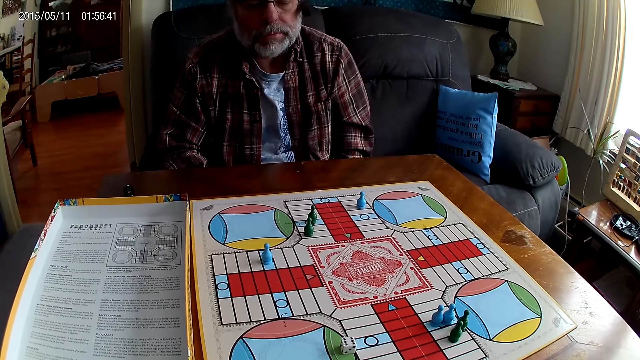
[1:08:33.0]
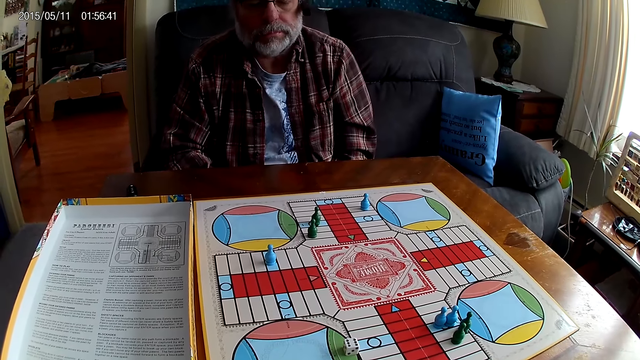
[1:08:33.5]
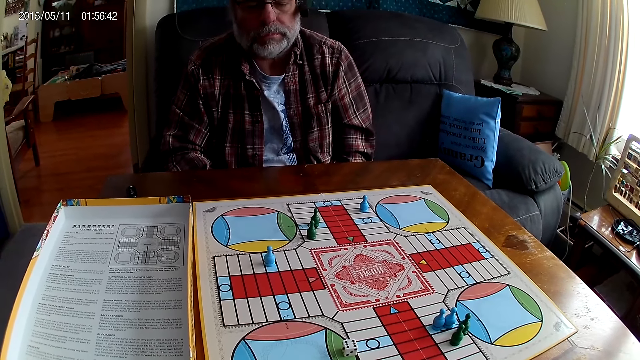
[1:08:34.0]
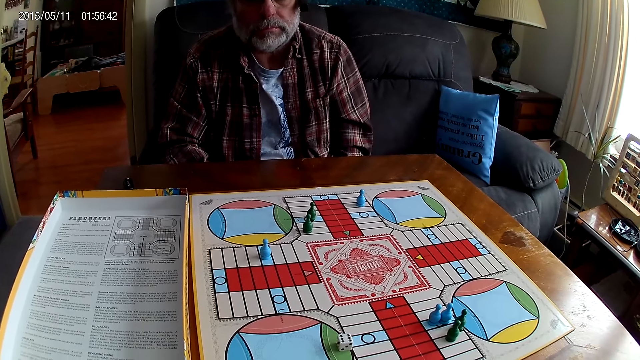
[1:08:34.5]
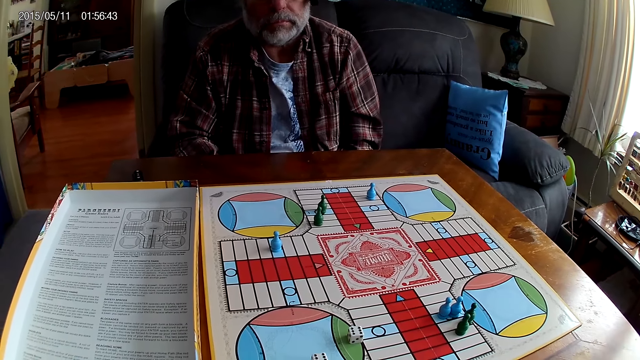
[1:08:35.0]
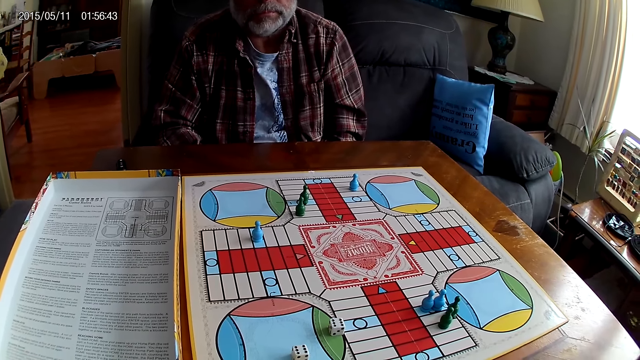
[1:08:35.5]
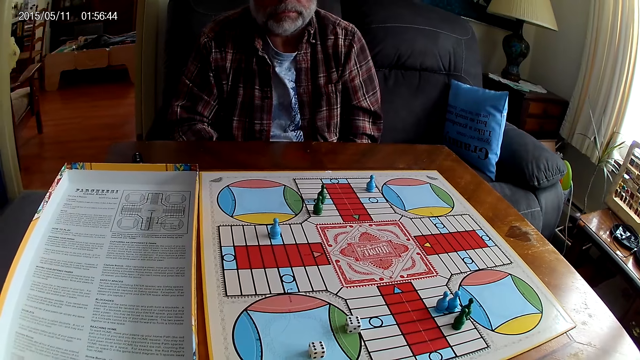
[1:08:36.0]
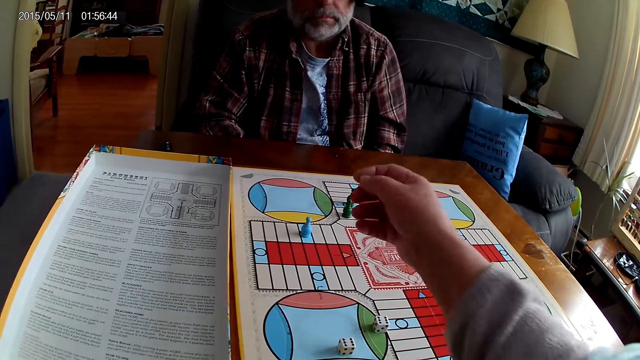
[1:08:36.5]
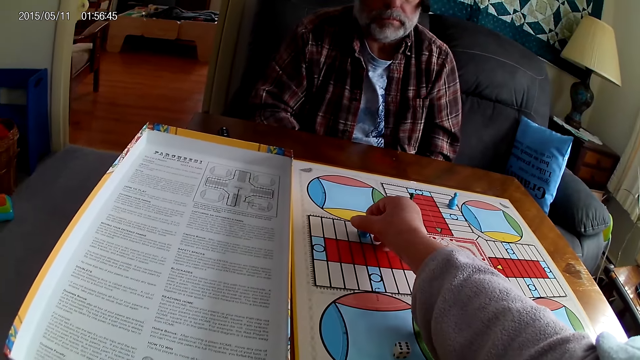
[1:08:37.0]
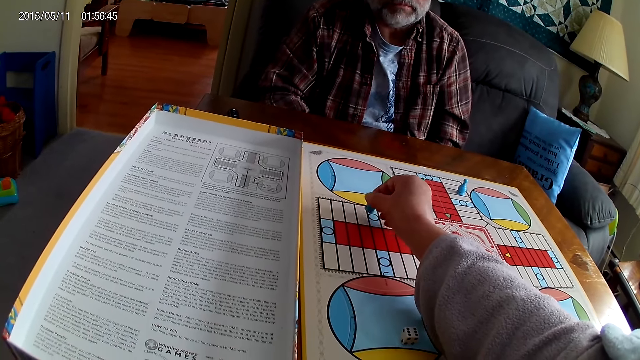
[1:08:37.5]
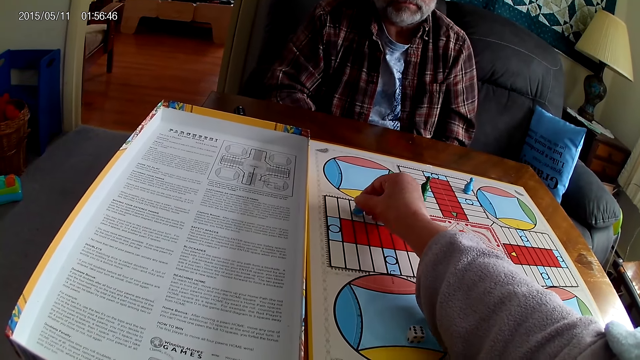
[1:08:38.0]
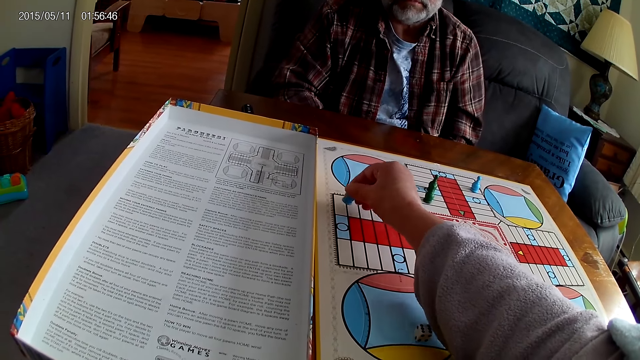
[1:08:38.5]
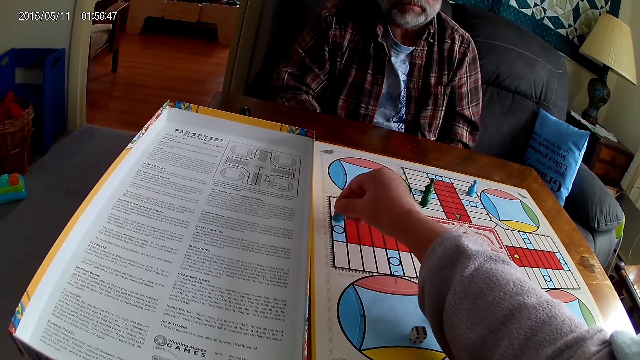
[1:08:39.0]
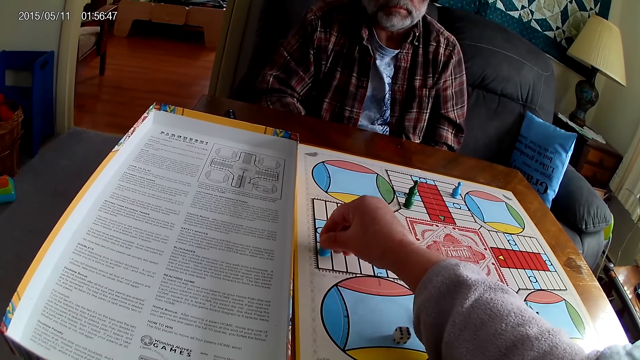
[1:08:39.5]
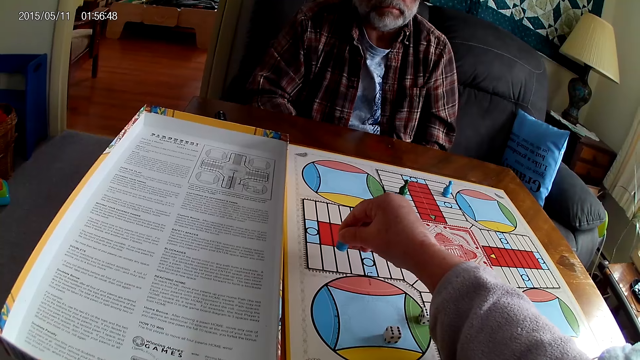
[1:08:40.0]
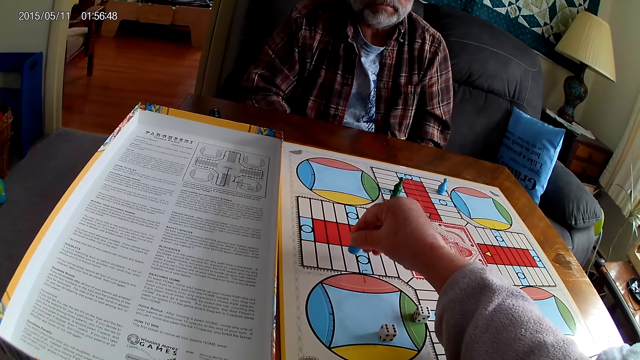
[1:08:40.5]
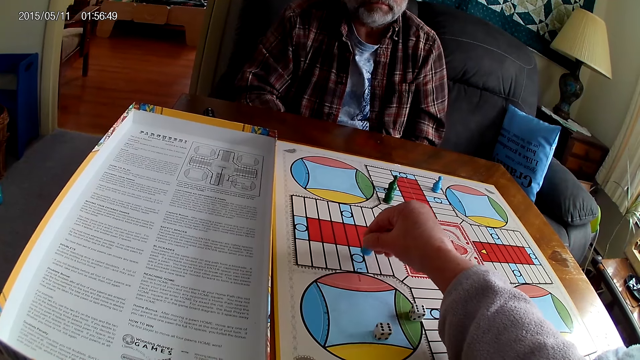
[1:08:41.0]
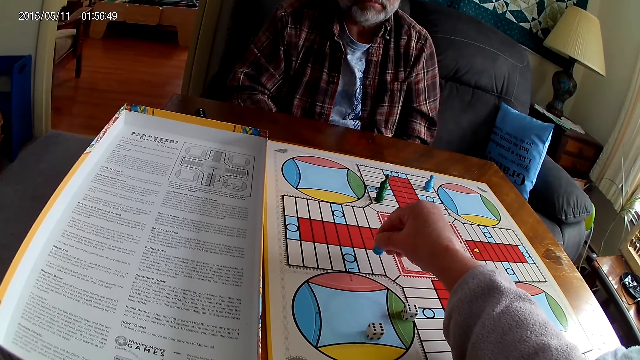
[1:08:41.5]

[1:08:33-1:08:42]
The camera wearer counts steps on the Ludo board with the chess. They pick up the Ludo pawn and move the Ludo pawn.

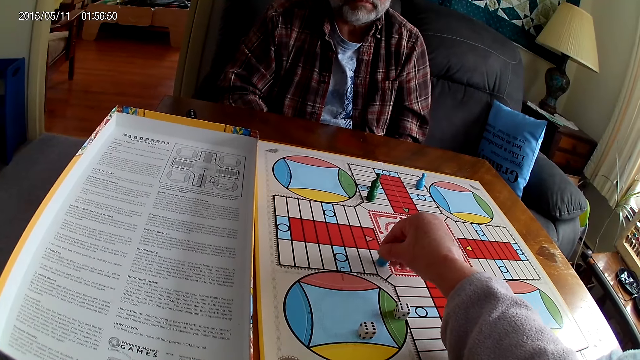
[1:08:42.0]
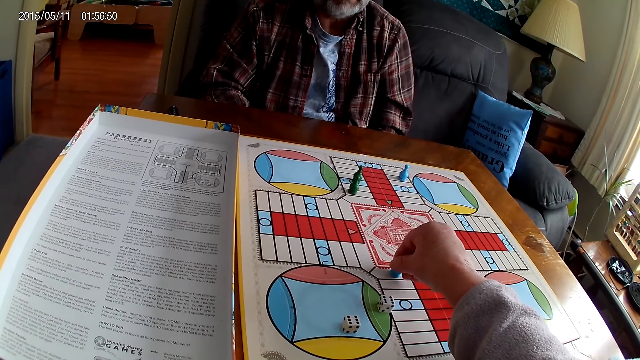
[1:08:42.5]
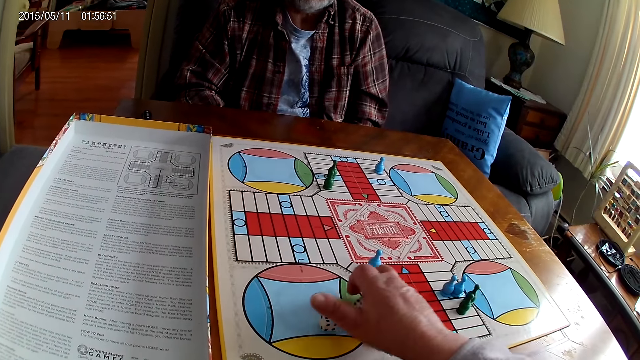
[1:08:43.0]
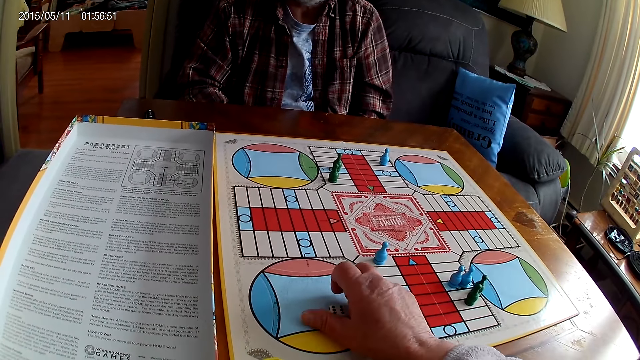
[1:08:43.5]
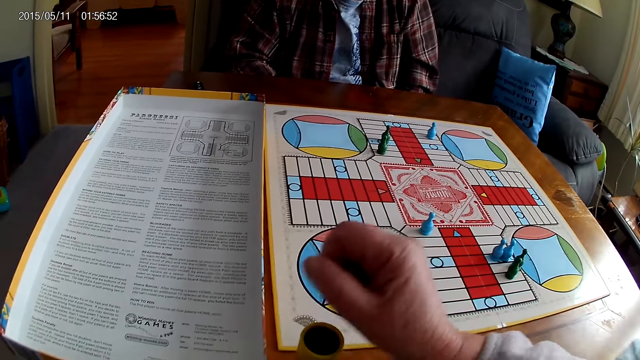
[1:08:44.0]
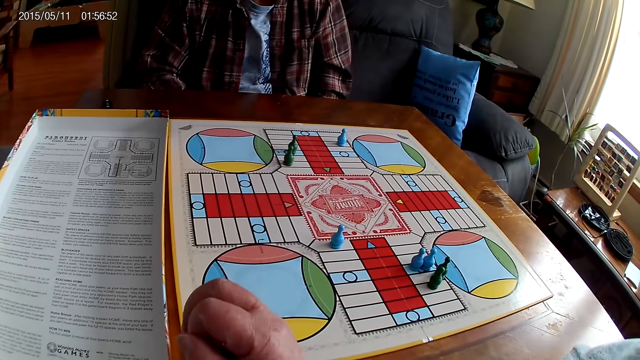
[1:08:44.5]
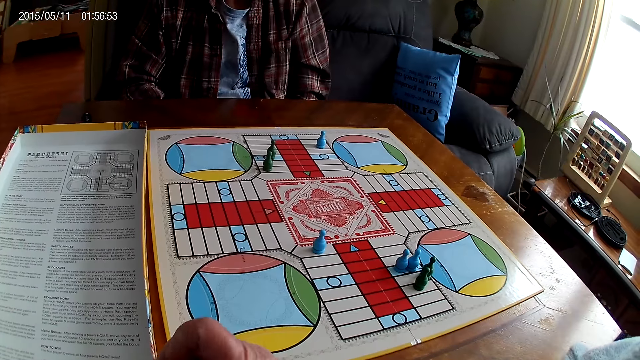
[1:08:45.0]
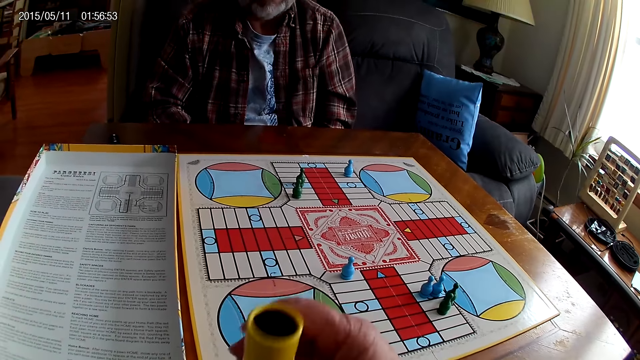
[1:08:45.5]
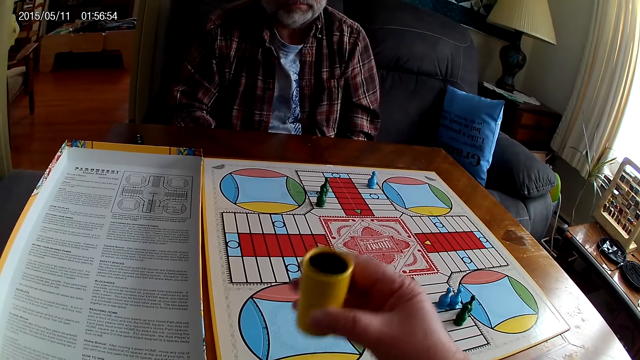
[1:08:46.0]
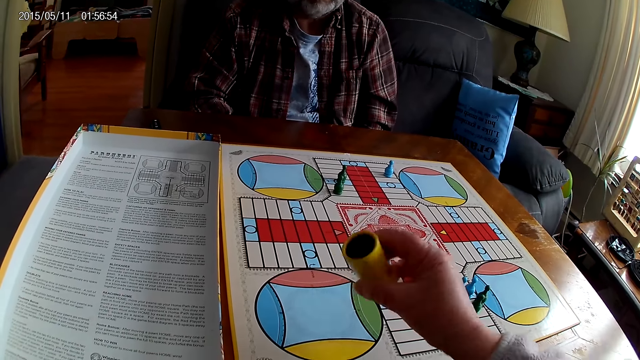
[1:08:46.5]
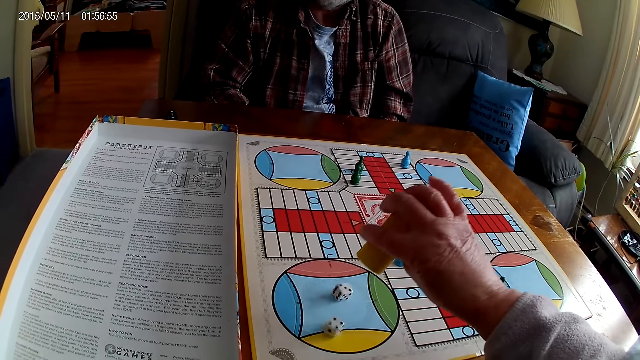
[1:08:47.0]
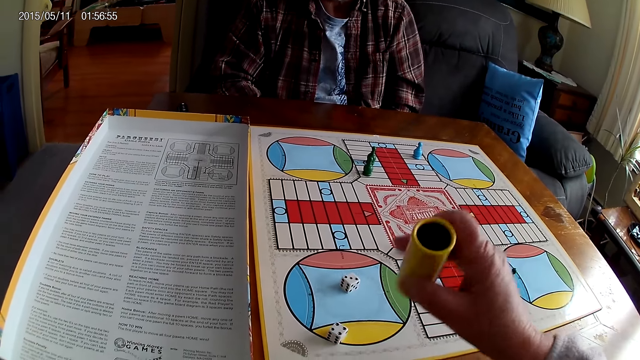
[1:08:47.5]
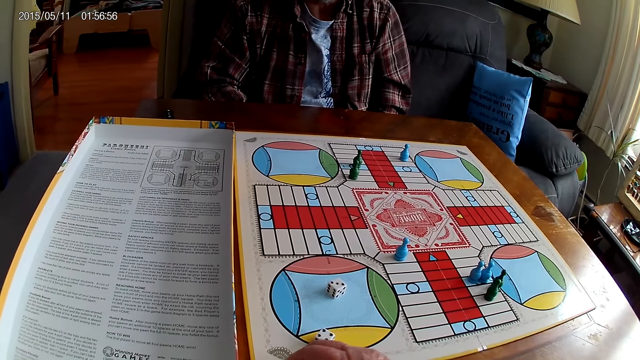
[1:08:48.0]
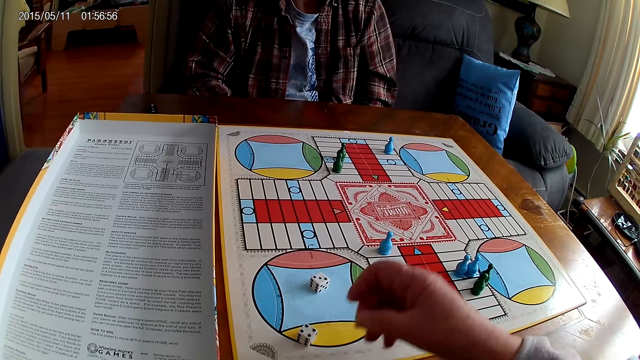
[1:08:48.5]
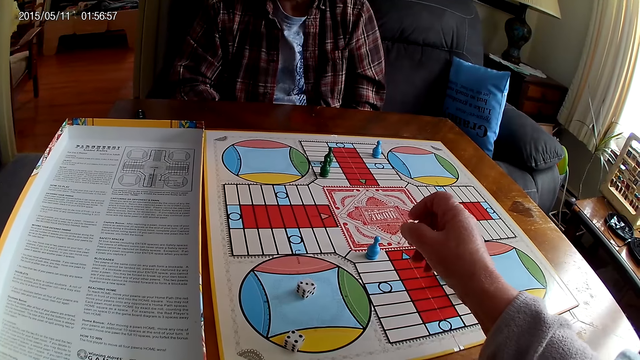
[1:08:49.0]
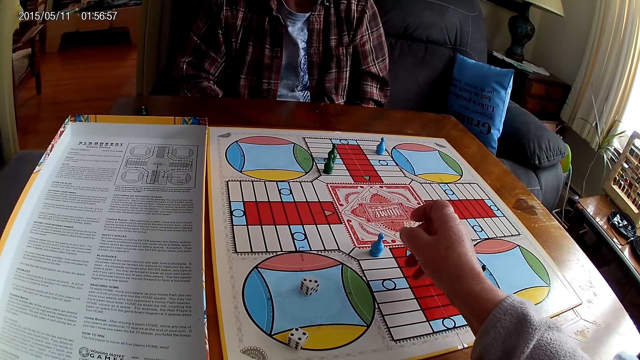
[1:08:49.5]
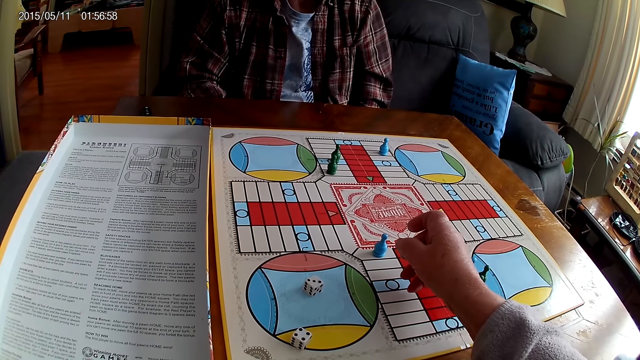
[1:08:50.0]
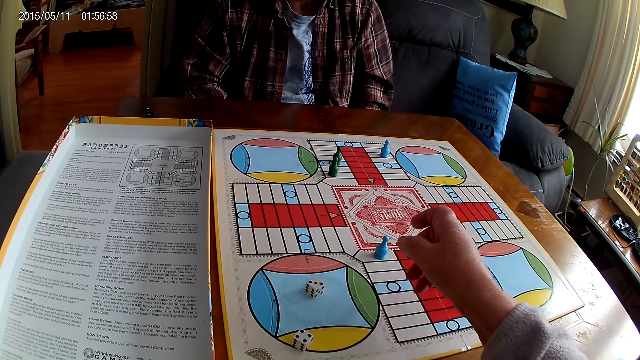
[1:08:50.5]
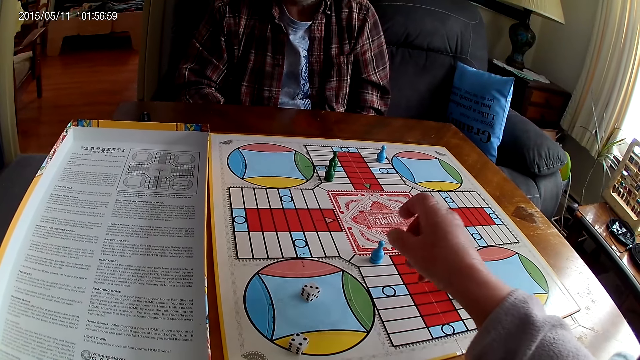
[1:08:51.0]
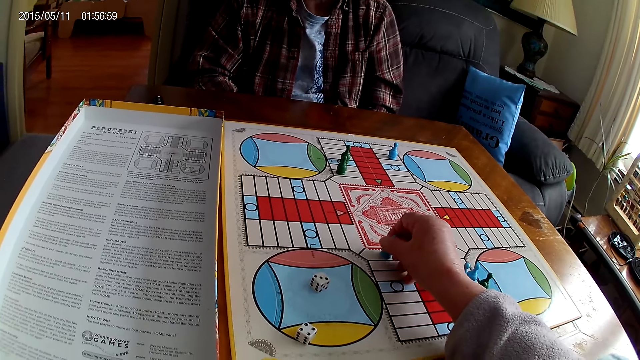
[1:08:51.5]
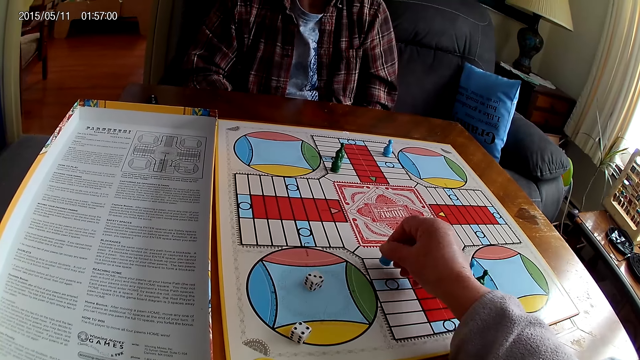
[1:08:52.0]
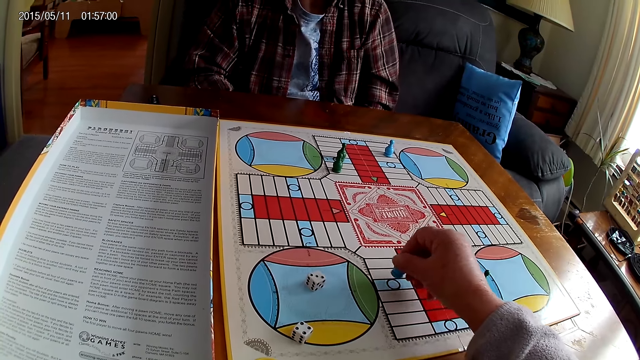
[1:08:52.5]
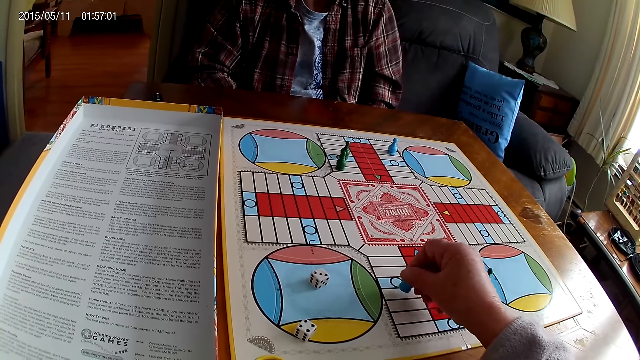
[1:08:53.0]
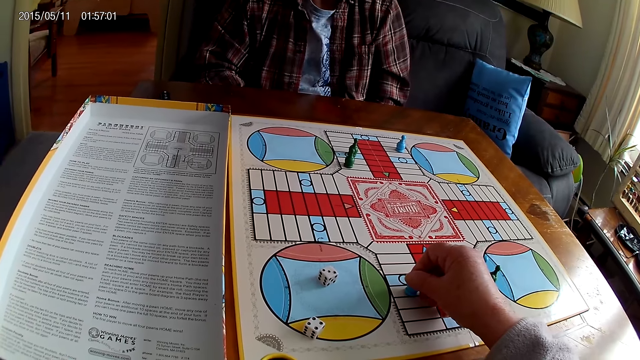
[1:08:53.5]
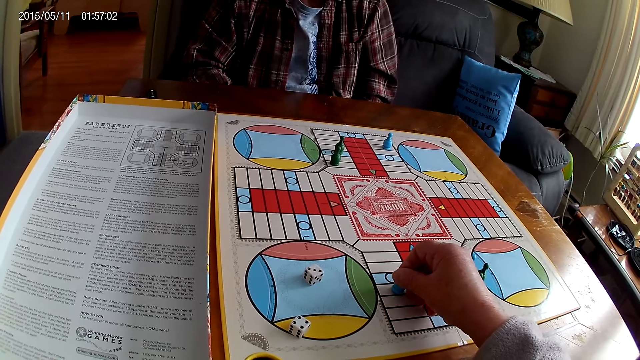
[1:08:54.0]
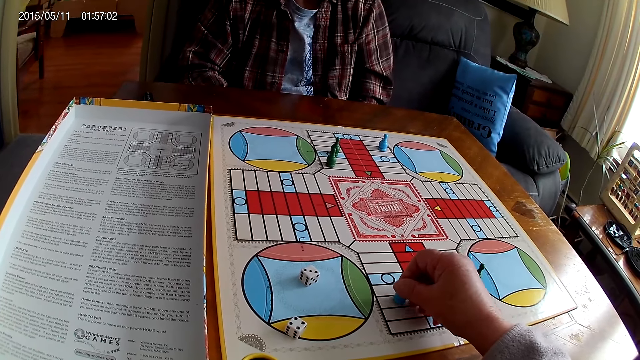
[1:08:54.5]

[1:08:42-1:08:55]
The camera wearer places the Ludo pawn on the board. They take the dice from the Ludo board with the right hand. They put the dice in a container or dice shaker. They pick up the container from the table with the right hand. They shake the container. They drop the dice from the container on the Ludo board. They place the dice shaker on the board. They count steps on the Ludo board with the chess. They pick up the Ludo pawn and move the Ludo pawn.
